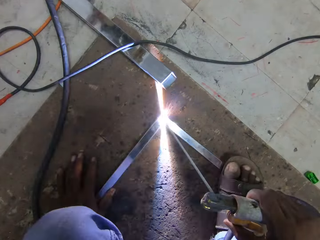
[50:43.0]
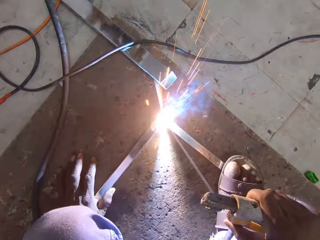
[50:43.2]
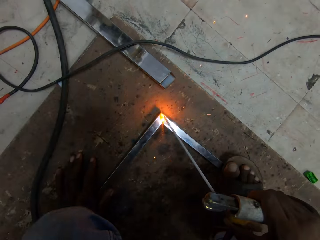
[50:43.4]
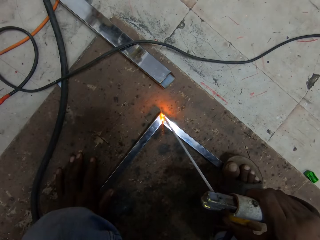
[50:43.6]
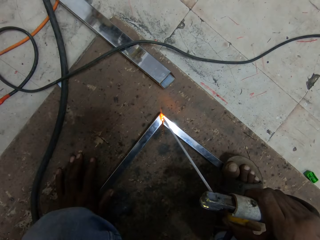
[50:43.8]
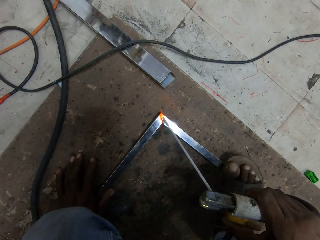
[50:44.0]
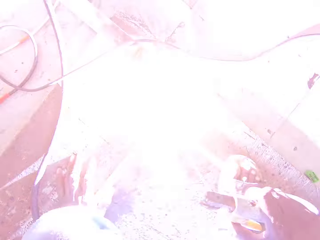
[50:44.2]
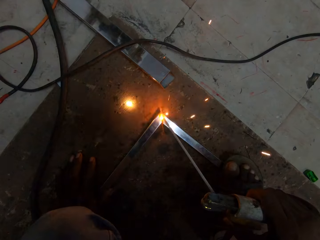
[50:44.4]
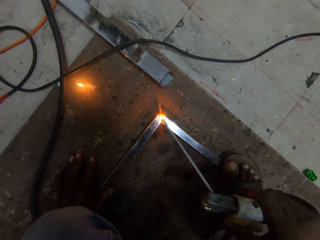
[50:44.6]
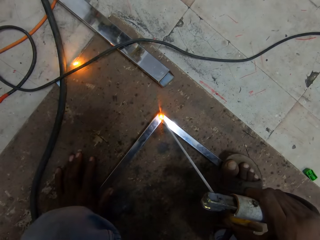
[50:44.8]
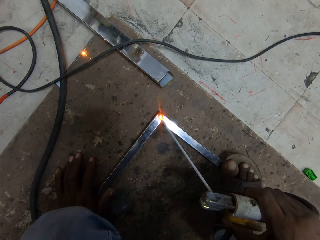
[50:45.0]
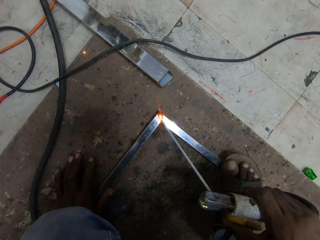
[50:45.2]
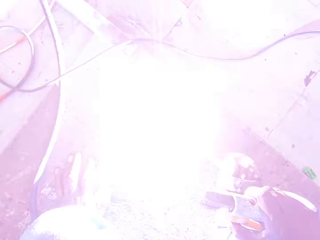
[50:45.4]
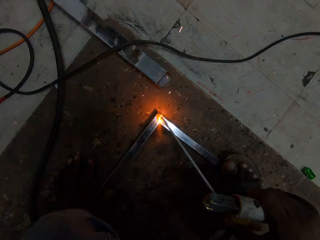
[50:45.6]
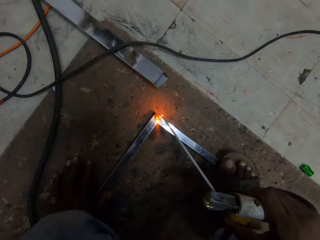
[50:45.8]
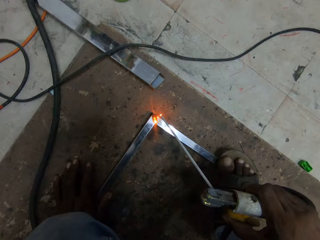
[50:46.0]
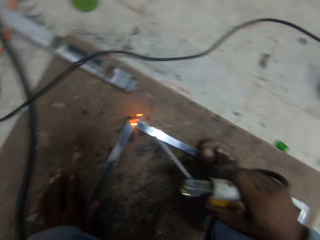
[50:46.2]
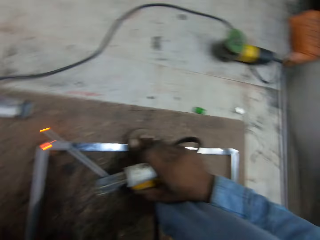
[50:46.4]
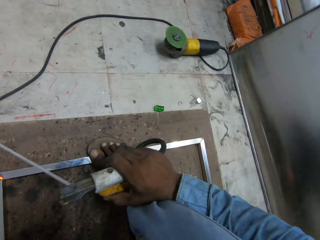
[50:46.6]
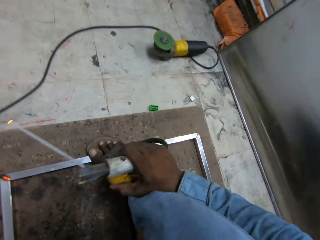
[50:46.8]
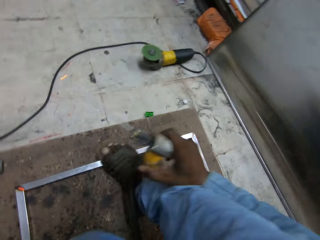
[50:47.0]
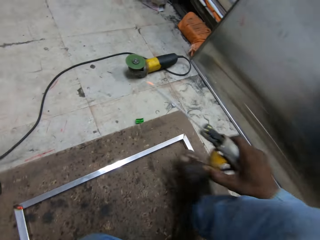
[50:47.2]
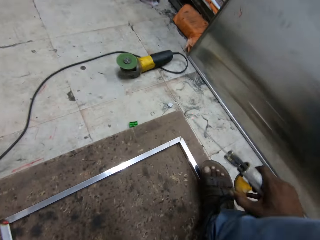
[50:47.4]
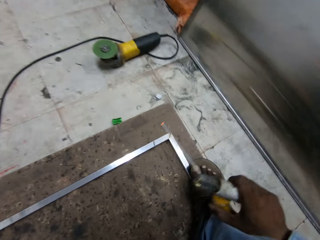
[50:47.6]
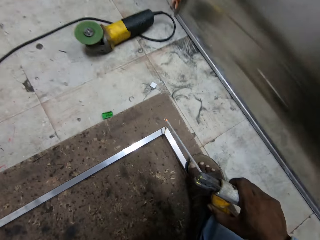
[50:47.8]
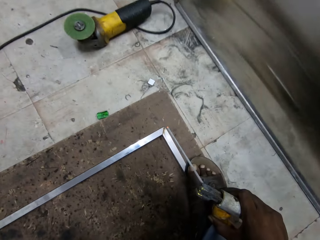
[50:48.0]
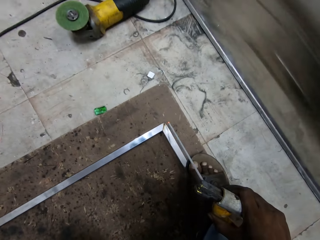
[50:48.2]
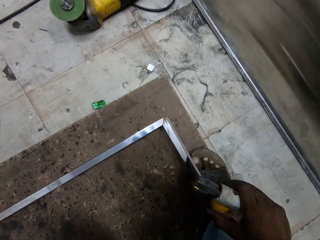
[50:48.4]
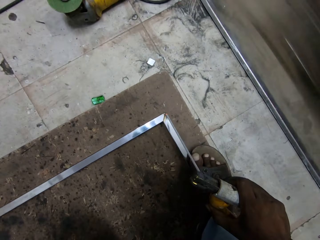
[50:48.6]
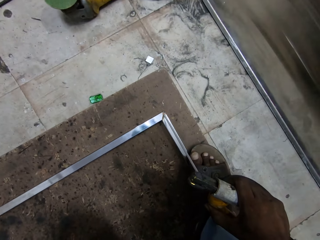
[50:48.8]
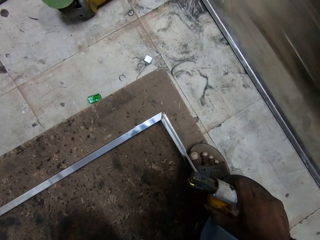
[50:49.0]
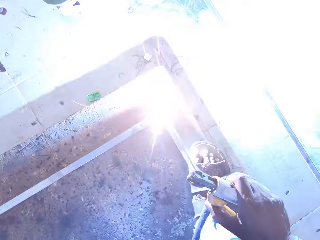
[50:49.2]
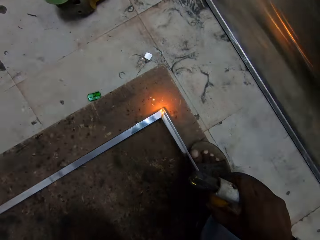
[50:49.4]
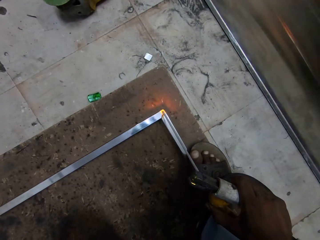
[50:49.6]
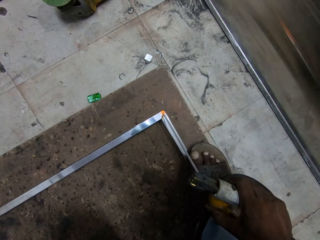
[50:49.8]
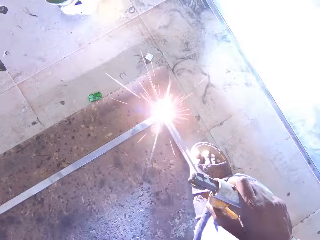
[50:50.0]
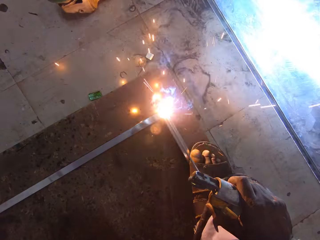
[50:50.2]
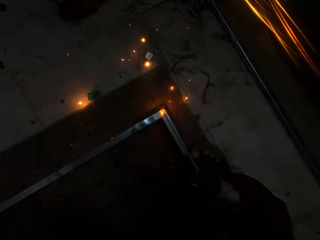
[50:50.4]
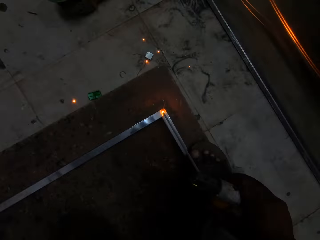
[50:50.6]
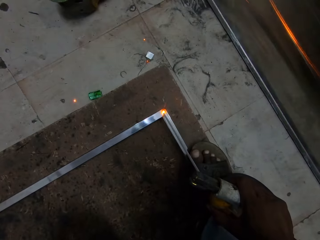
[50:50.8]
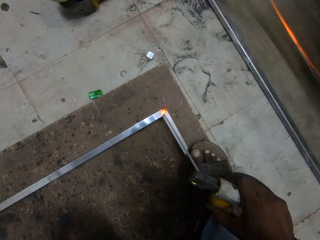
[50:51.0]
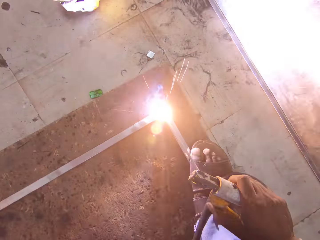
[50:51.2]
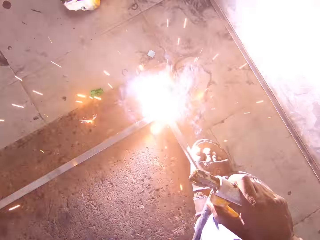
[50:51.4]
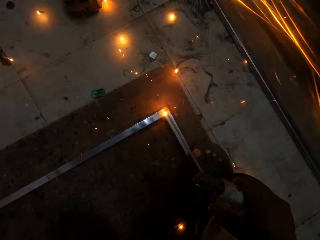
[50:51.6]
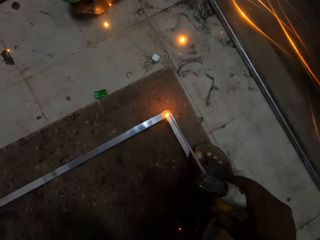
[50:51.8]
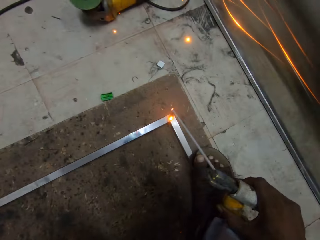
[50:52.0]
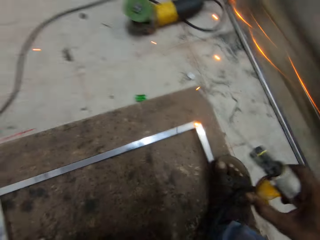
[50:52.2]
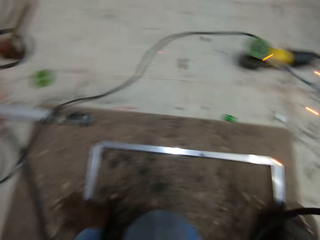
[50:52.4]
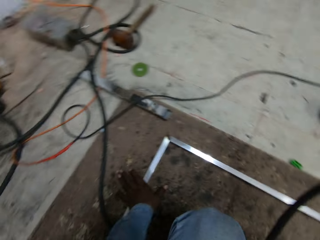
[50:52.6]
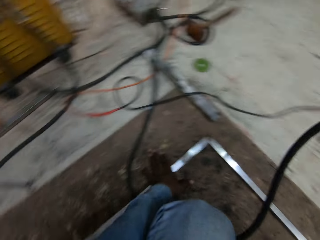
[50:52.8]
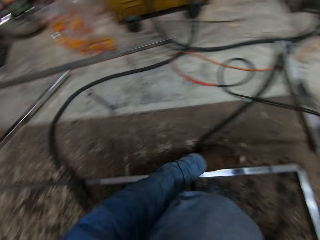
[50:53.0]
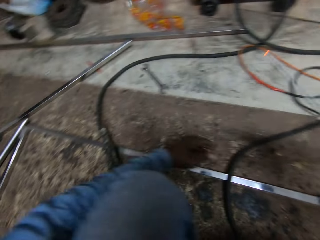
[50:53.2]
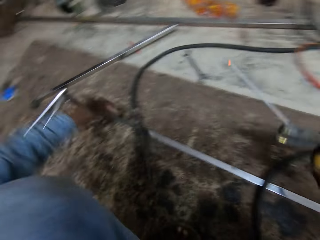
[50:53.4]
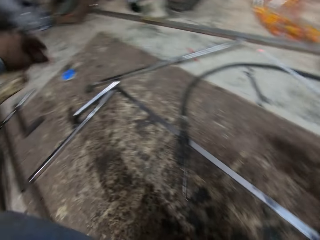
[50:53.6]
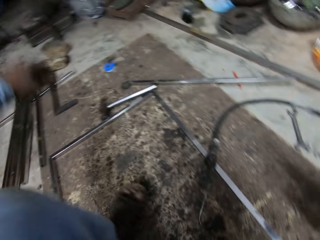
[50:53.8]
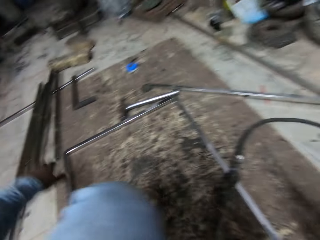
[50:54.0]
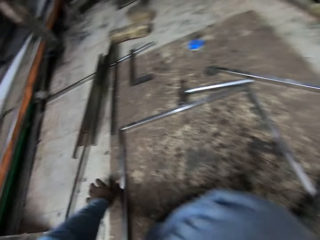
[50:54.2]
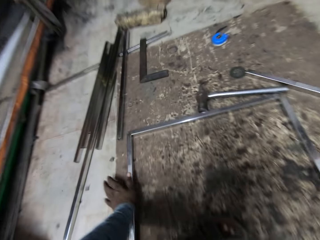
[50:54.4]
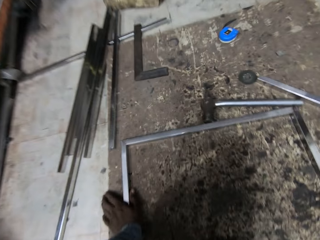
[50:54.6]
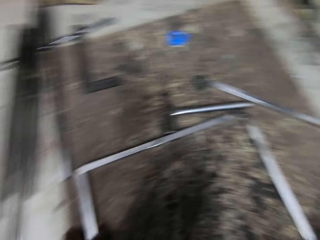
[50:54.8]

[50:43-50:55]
The camera wearer welds the edges of the frame on the ground with the welding tong in his right hand.

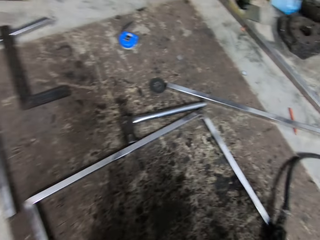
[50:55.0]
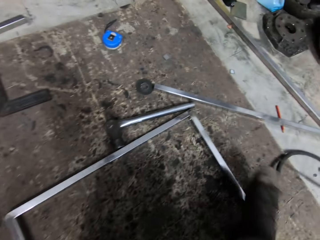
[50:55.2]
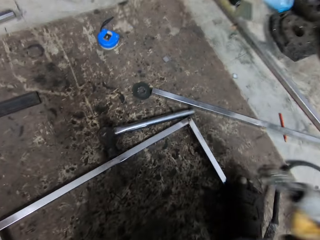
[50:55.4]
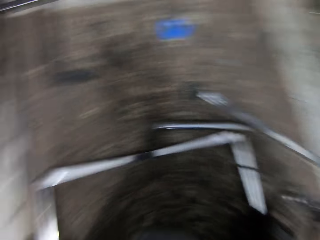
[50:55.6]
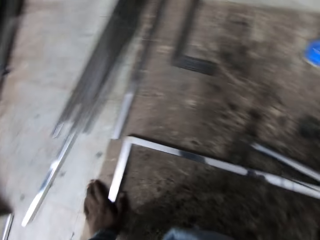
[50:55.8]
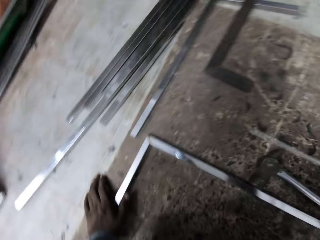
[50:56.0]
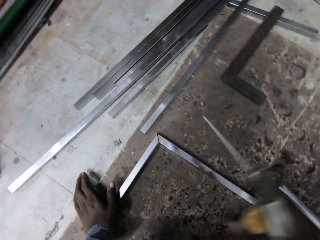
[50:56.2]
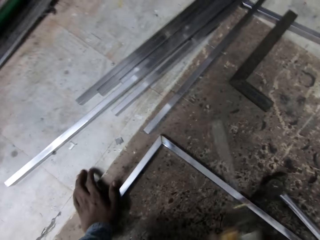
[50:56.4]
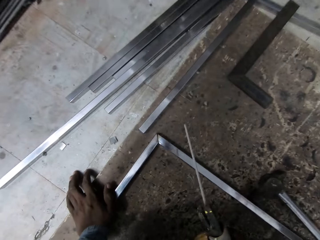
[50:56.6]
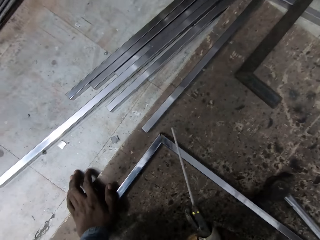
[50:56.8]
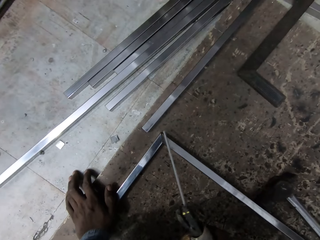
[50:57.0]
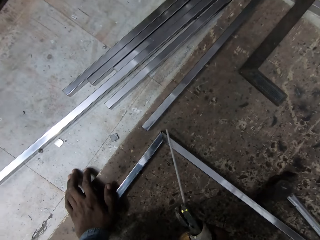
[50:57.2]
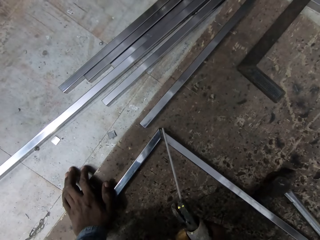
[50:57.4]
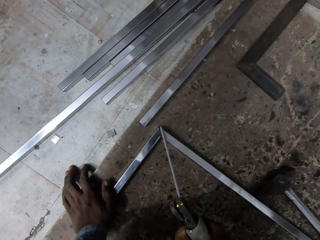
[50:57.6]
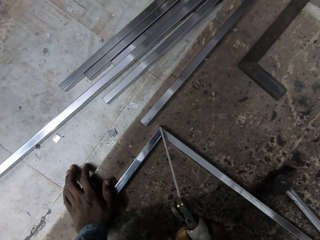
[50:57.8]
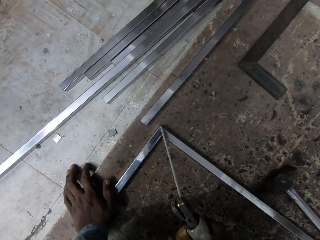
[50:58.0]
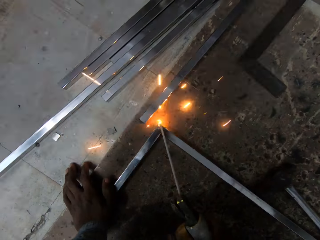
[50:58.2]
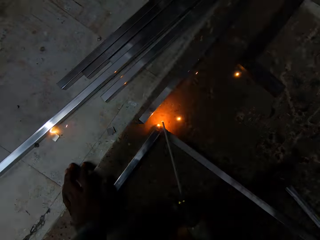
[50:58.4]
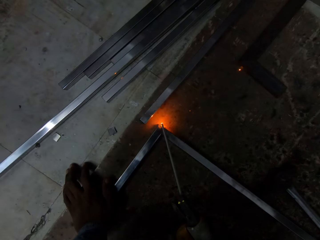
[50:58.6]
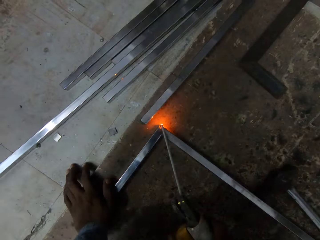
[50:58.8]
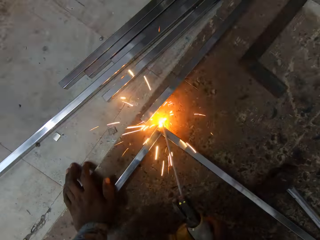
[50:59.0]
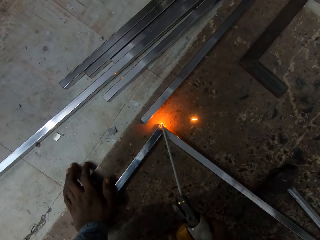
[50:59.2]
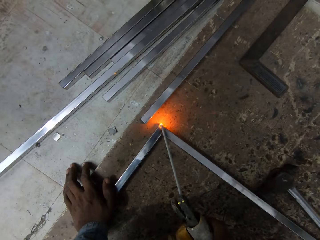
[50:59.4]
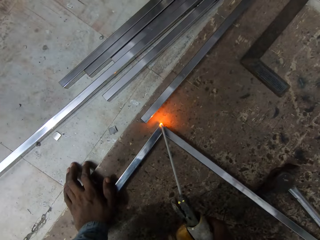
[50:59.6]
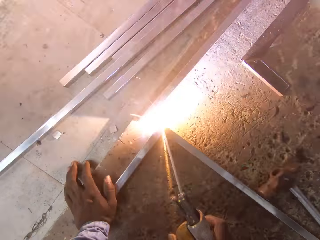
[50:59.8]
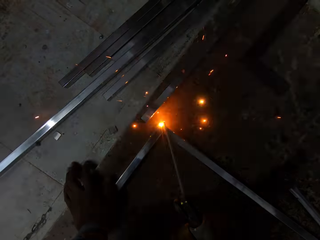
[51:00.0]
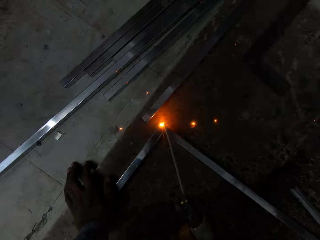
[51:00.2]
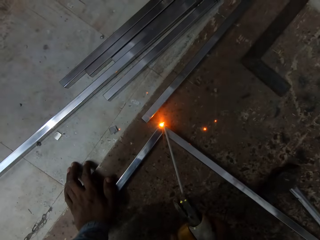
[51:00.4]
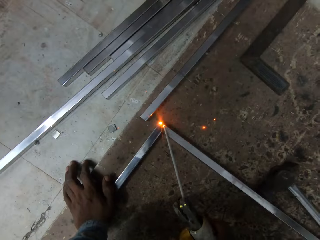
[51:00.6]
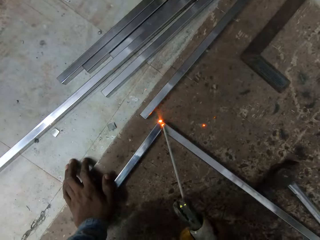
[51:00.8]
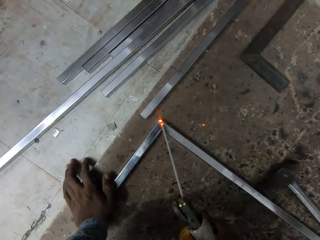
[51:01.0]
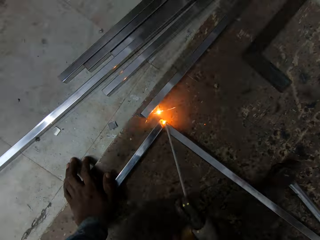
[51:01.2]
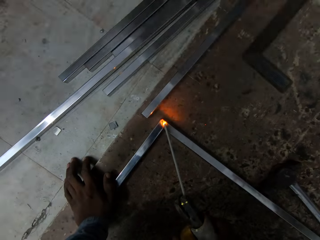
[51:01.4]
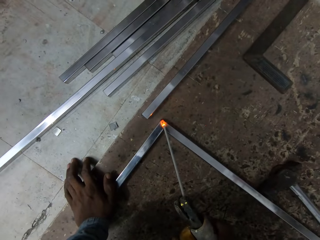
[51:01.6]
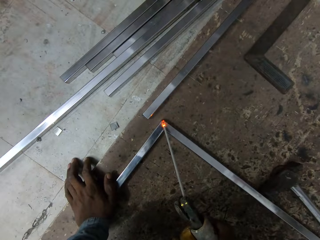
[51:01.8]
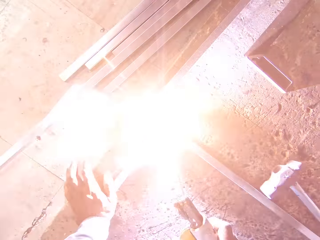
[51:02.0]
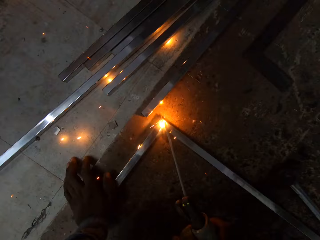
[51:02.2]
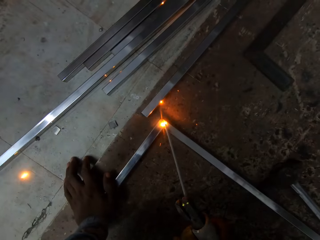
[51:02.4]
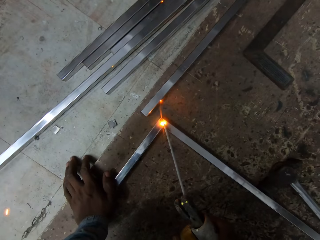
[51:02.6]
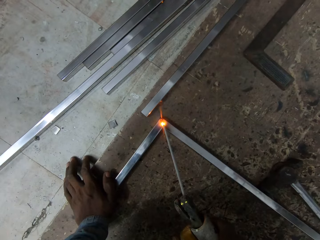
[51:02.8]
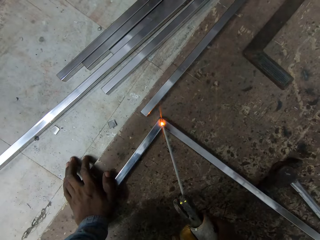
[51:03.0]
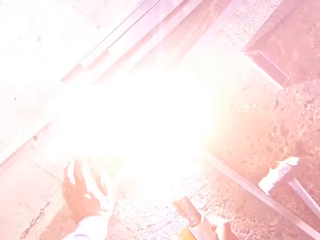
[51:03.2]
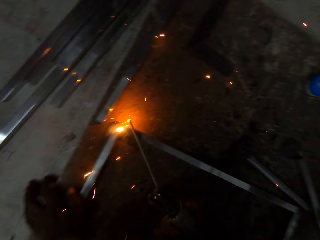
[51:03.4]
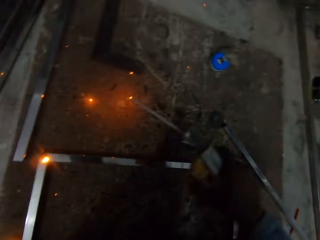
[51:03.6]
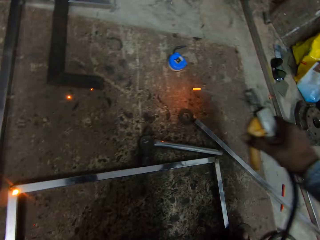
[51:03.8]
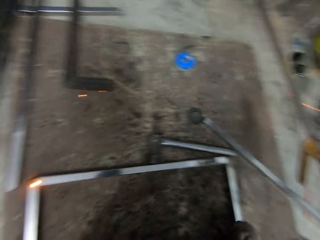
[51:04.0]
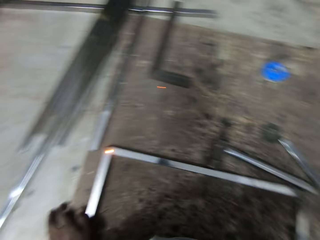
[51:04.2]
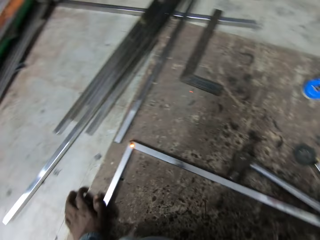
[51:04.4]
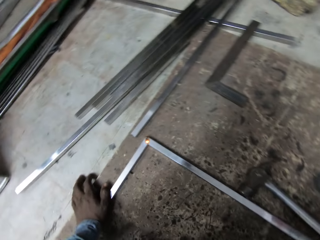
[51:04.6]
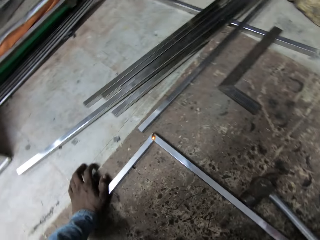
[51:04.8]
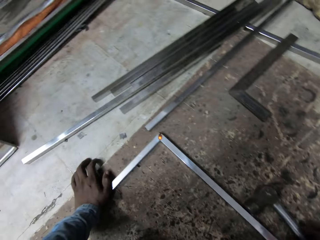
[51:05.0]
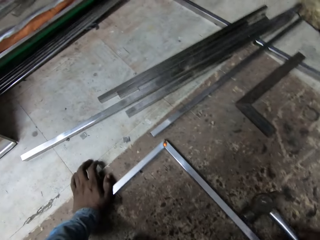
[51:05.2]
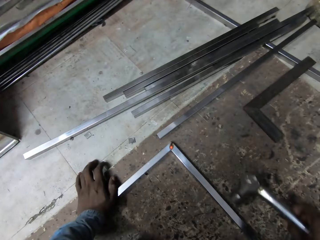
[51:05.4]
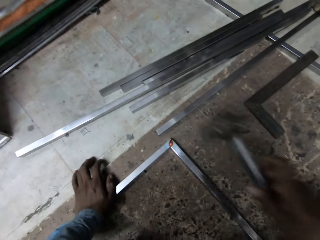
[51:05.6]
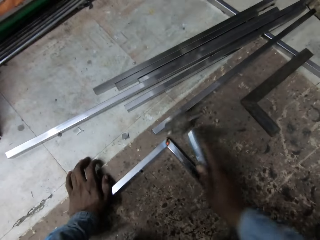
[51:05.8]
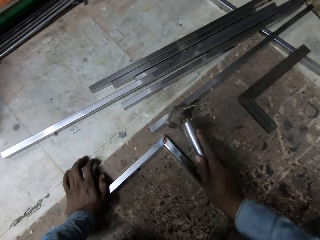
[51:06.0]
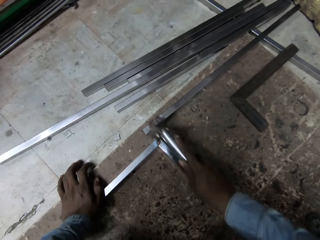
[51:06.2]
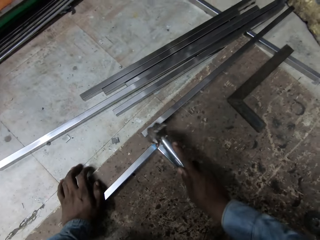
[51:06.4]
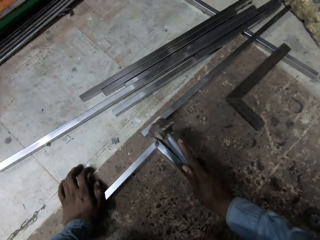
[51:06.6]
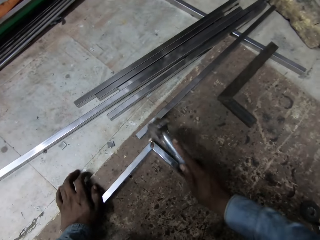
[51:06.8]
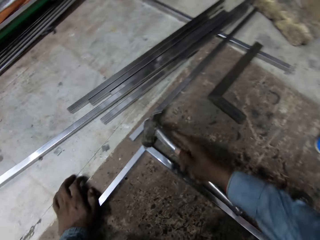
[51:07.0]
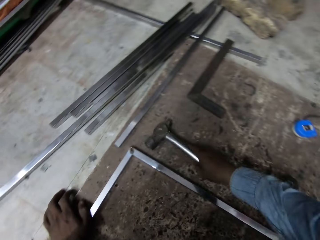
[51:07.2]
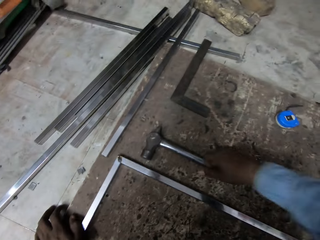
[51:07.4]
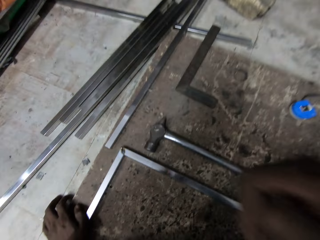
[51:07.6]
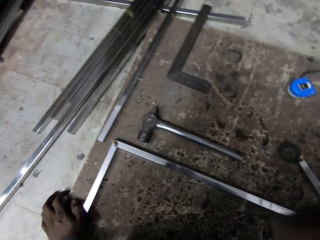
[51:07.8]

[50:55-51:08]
The camera wearer welds the edges of the frame on the ground with the welding tong in his right hand. He places the electrode holder down on the floor. He picks up a hammer on the ground with his right hand. He hits the edge of the frame with the hammer in his right hand. He drops the hammer in his right hand on the ground.
